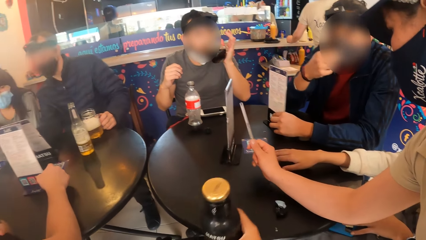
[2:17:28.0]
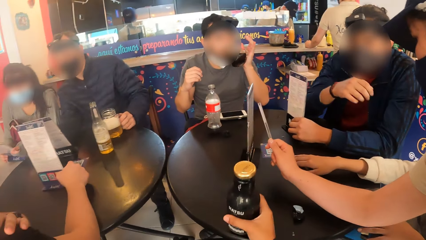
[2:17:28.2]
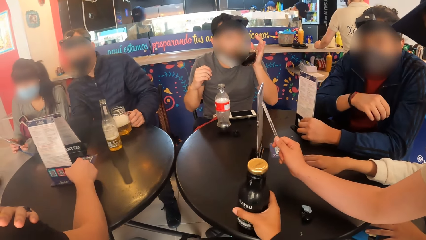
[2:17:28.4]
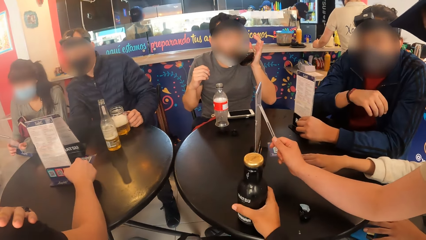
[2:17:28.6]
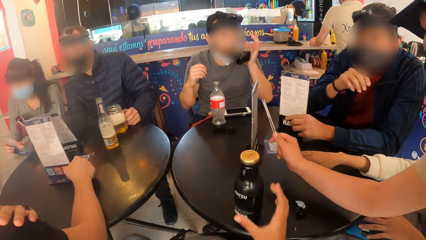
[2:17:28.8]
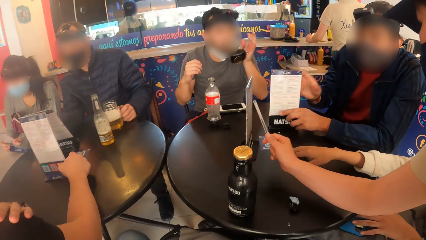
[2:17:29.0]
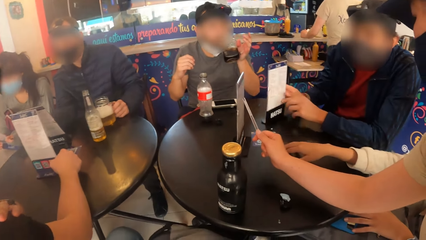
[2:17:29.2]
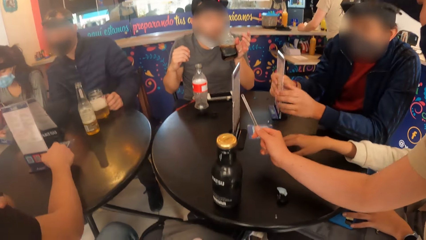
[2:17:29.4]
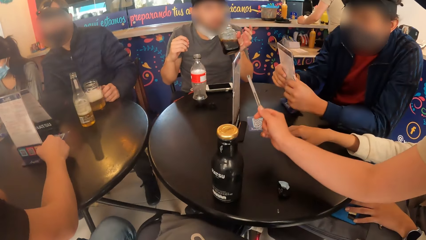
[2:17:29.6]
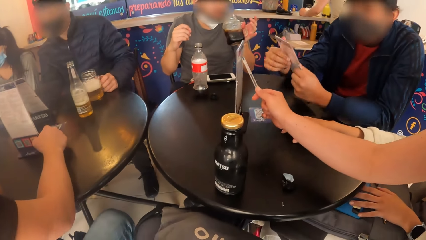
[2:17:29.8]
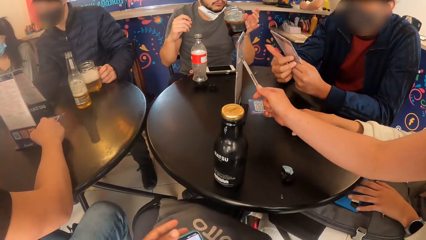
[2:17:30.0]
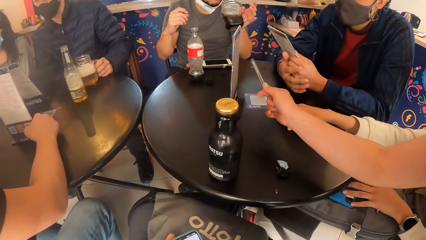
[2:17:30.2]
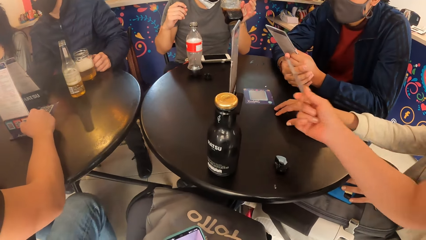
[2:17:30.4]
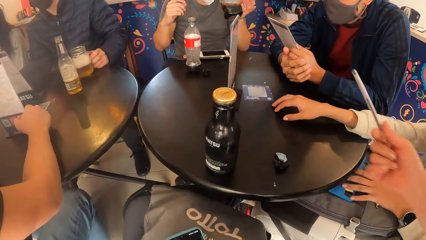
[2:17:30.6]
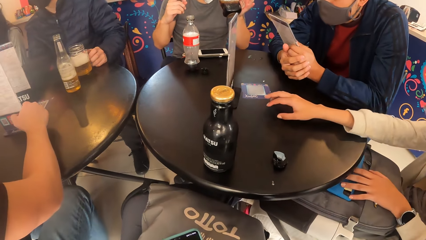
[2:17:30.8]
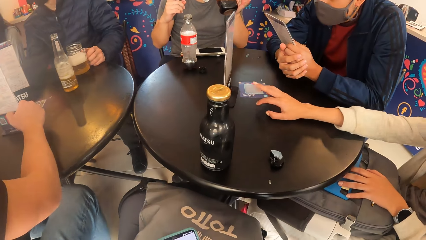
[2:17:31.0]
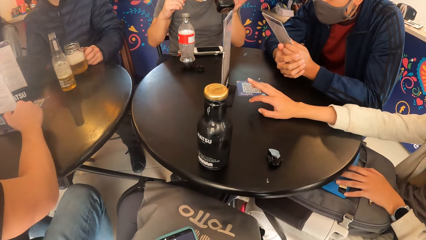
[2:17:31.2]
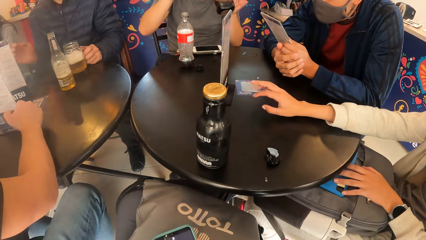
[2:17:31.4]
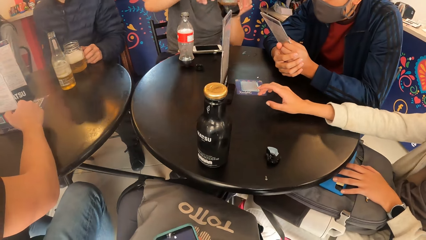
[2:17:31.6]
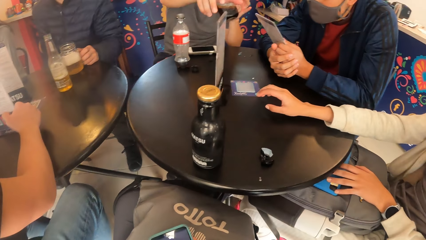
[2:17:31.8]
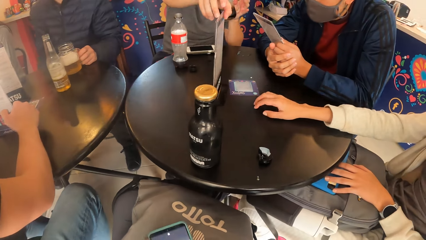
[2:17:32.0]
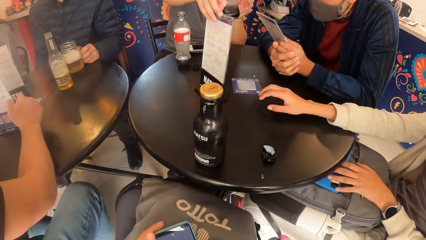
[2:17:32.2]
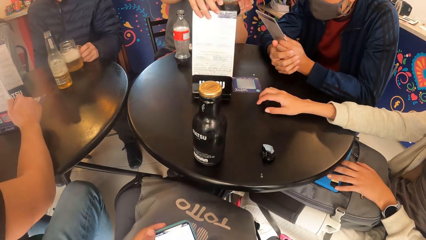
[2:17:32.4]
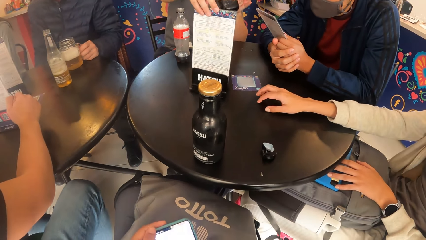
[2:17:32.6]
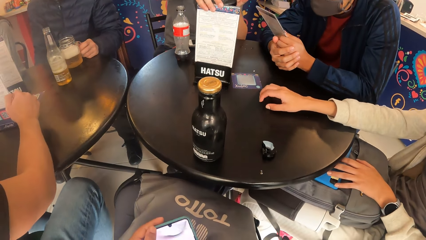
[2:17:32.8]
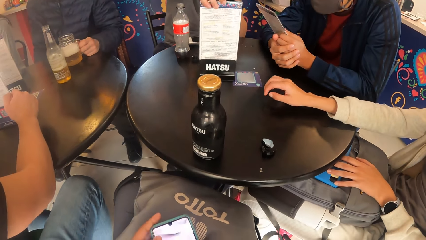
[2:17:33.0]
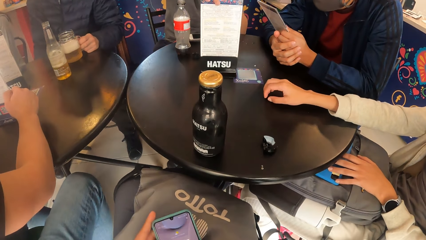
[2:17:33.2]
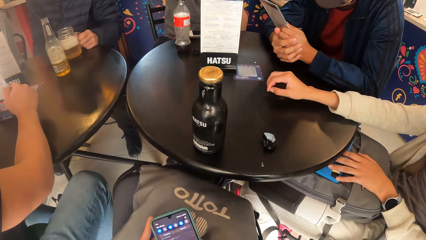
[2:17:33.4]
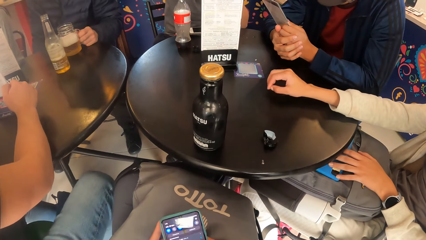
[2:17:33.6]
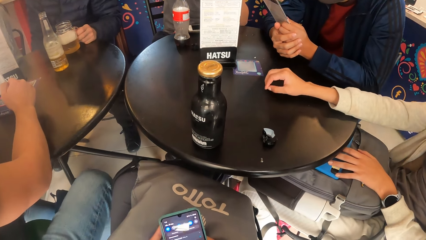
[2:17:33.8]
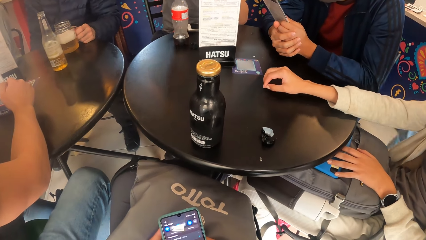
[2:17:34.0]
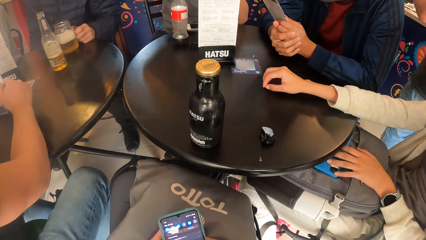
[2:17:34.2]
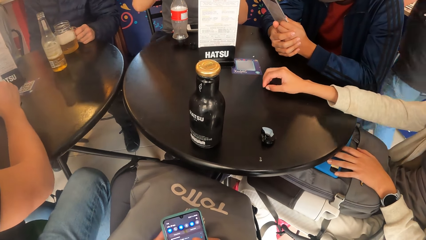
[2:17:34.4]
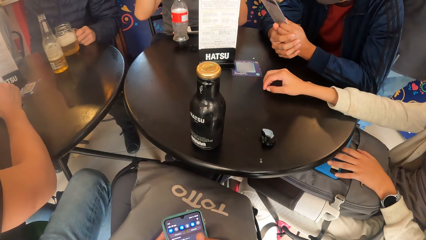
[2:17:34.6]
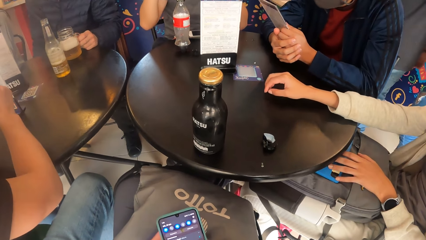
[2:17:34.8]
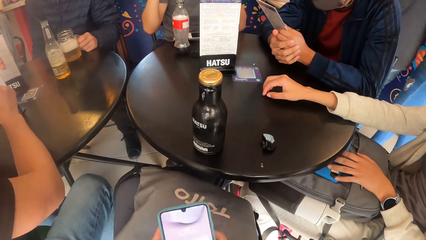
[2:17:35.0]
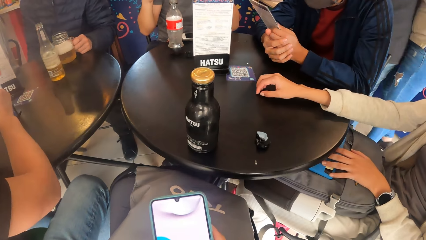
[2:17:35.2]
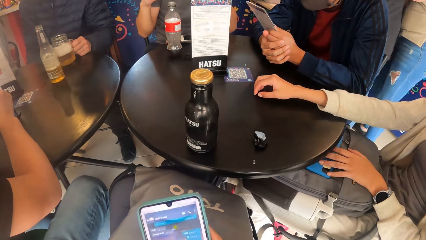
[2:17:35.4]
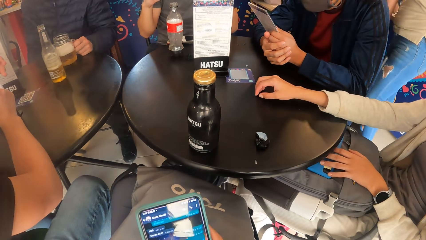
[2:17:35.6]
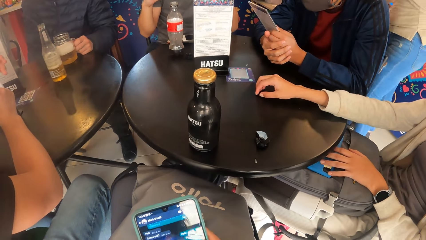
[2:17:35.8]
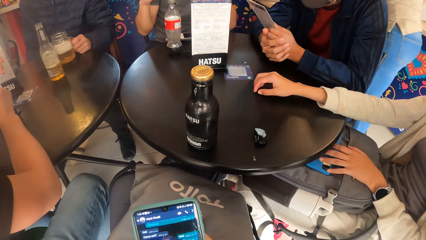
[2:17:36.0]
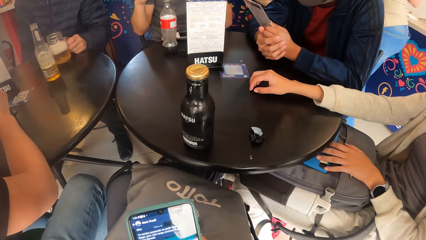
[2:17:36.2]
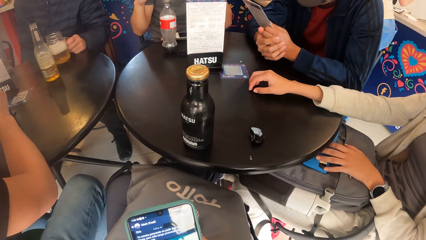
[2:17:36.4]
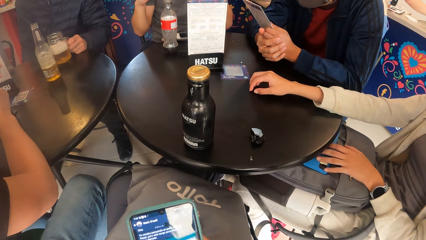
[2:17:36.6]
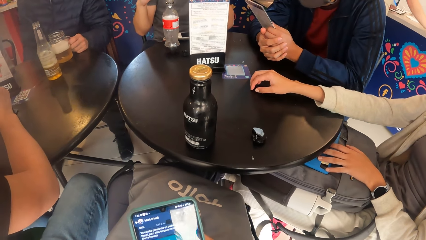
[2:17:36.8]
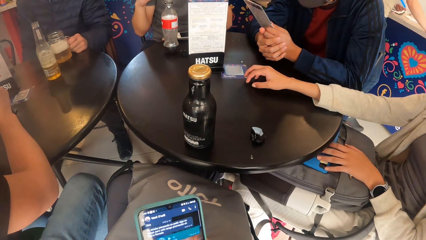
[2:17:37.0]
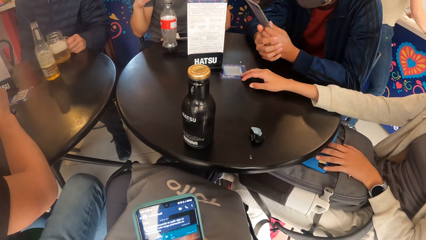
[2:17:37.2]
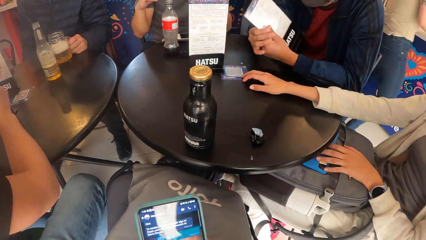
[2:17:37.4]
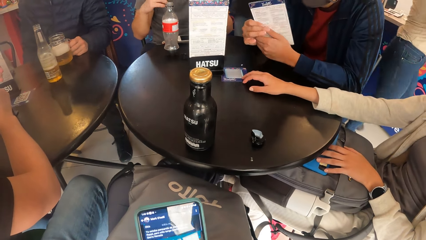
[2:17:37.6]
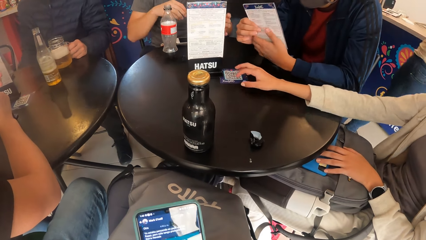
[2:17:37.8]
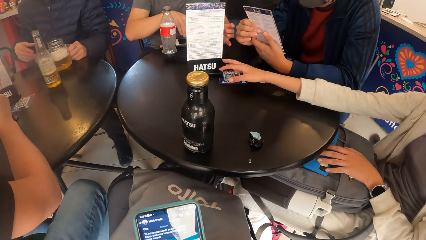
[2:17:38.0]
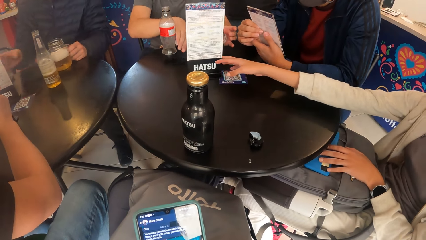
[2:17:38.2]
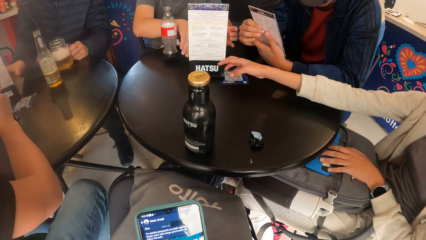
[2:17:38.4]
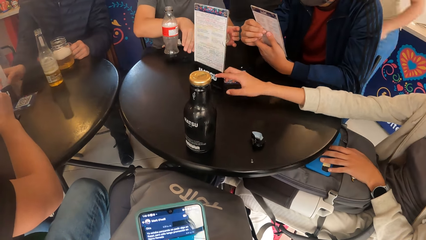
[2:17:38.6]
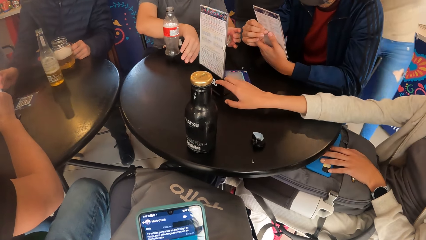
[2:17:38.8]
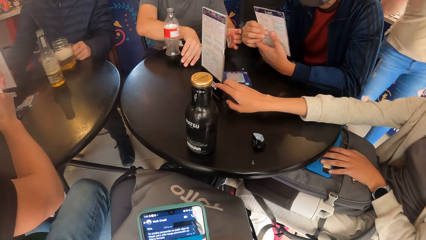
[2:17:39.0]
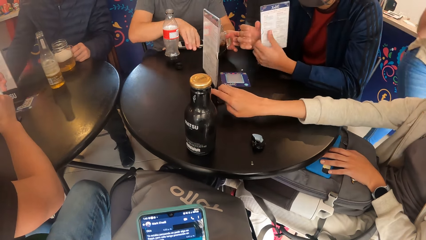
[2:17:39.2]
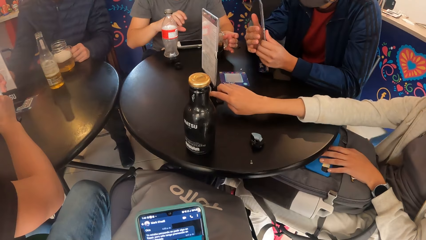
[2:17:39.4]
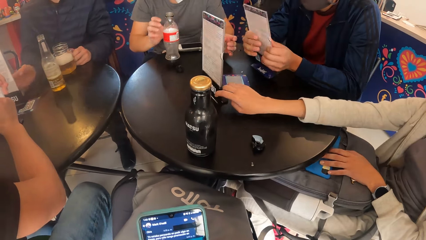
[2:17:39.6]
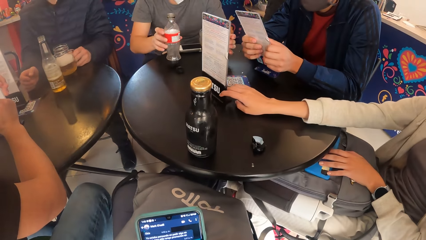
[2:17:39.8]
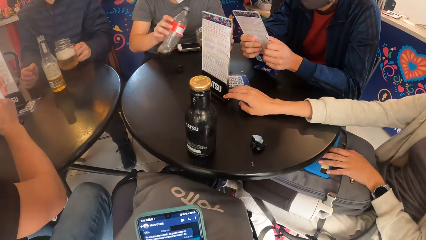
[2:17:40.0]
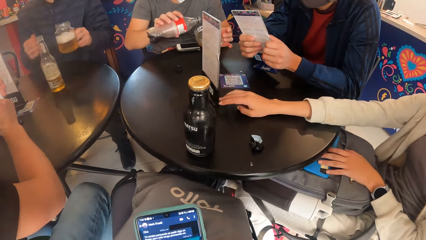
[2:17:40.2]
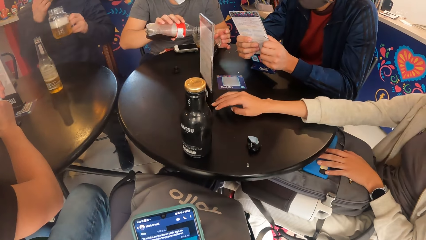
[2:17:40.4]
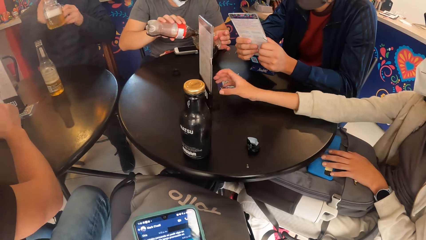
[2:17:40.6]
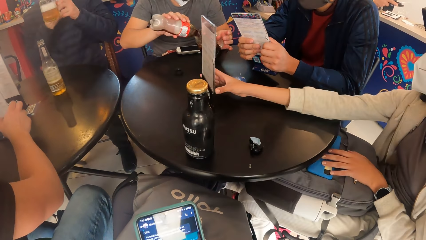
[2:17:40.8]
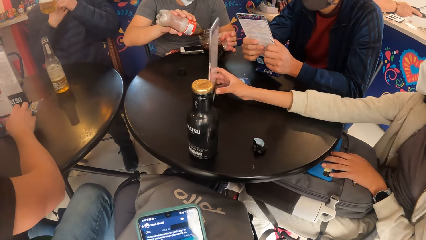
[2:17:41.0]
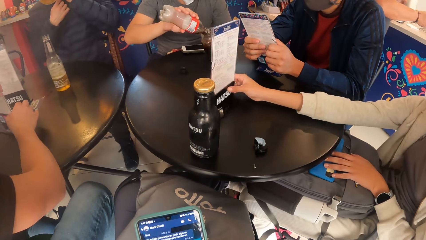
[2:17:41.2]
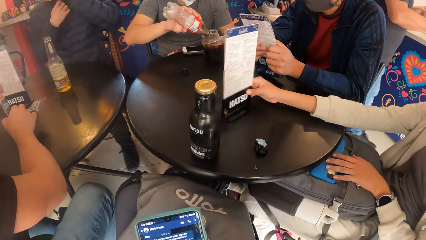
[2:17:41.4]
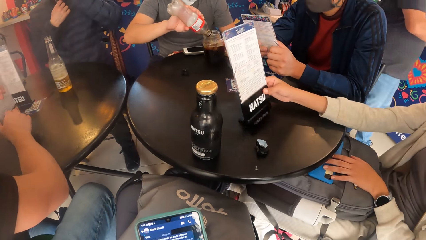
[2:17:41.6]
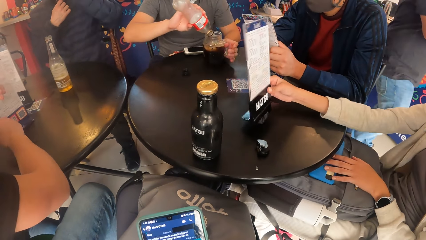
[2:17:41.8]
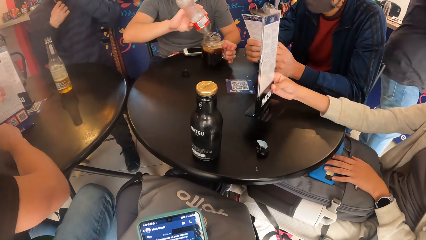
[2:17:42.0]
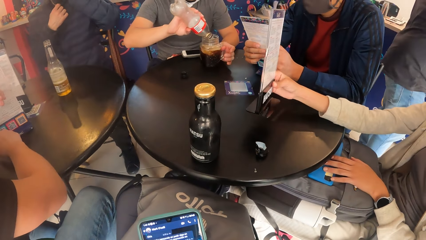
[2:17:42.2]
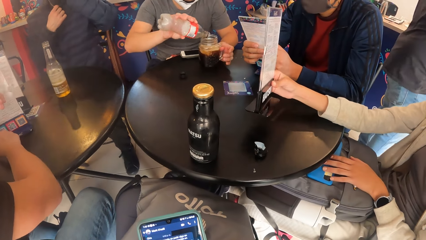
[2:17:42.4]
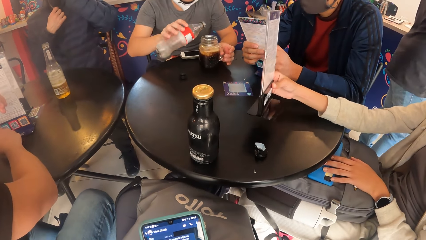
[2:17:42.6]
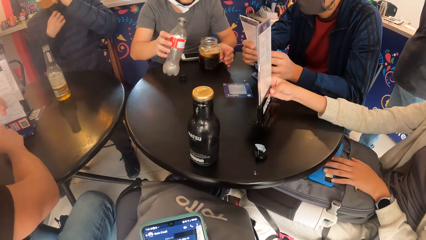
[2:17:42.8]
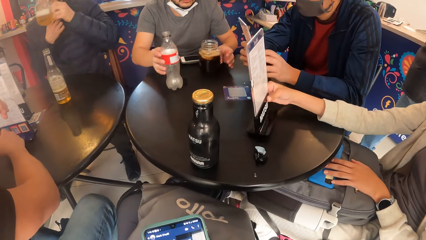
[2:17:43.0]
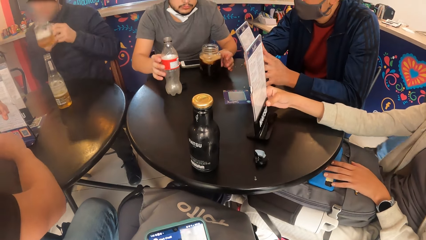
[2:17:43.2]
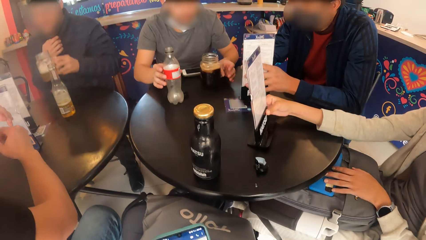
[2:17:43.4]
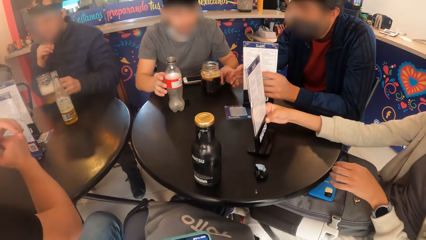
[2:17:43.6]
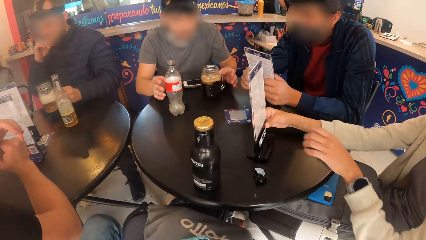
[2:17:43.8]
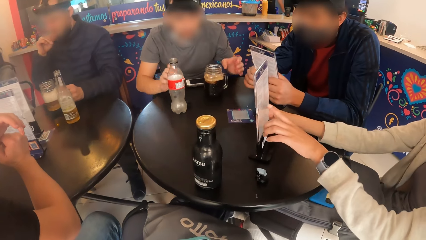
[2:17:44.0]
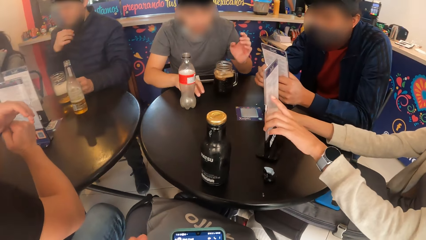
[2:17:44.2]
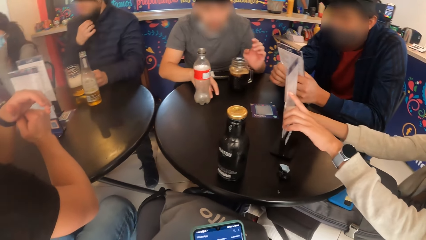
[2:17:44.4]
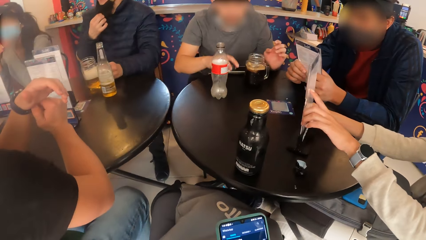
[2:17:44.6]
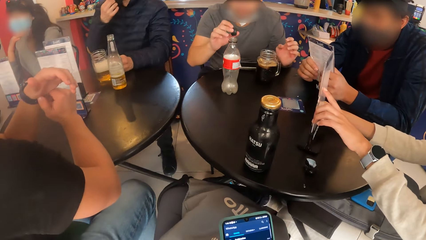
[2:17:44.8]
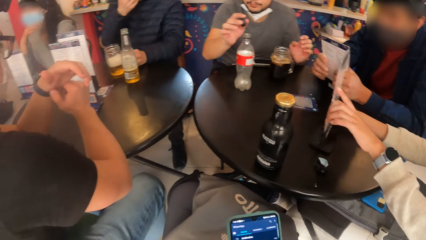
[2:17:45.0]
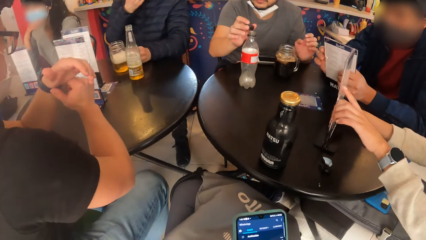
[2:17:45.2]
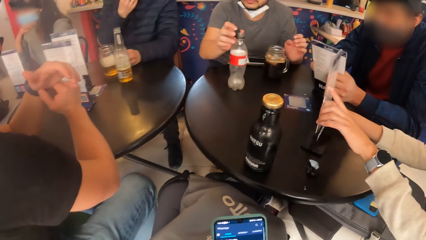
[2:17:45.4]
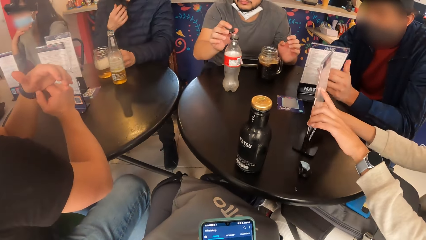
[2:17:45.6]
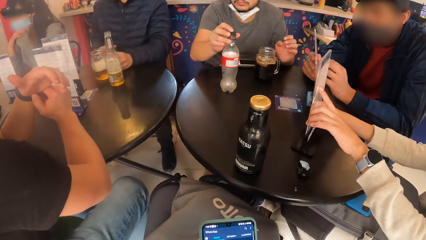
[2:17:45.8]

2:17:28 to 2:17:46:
The waitress interacts with the woman. The camera wearer drops the bottle on the table with his right hand. A person points at the menu with a pen in his right hand. A man turns the menu on the table with his hands and picks up the menu from the table with his hands. The woman points at the menu with her right hand. Another man turns the menu on the table with his right hand. The camera wearer holds a phone with his left hand. He operates the phone with both hands. The first man turns the menu in his hands. The woman turns the menu on the table with her right hand. The other man picks up the bottle of soda from the table with his right hand. He pours the drink from the bottle of soda in his right hand into the glass cup in his left hand. He places the glass cup on the table with his left hand. The woman picks up the menu from the table with her right hand. The other man places the bottle on the table with his right hand. The woman drops the menu on the table with her right hand. She touches the menu in her right hand with her left hand. The other man picks up the lid of the bottle from the table with his right hand and covers the bottle with the lid in his right hand.
